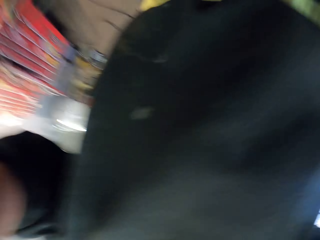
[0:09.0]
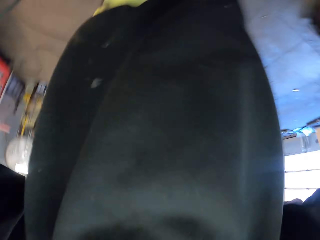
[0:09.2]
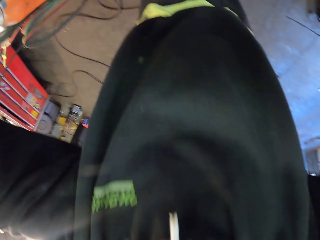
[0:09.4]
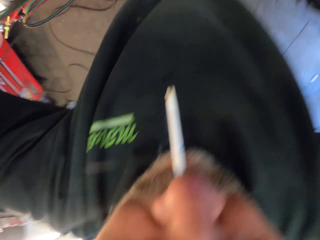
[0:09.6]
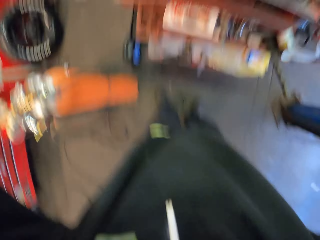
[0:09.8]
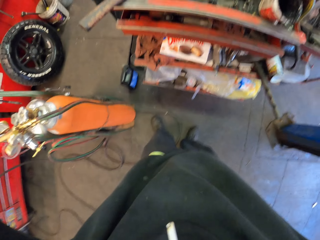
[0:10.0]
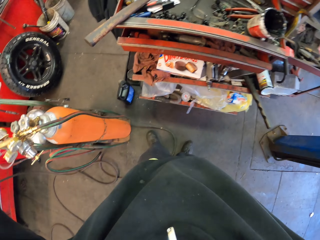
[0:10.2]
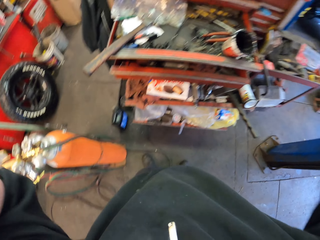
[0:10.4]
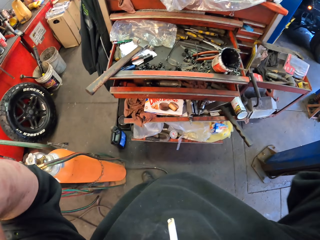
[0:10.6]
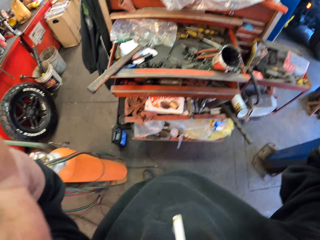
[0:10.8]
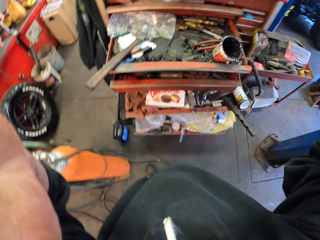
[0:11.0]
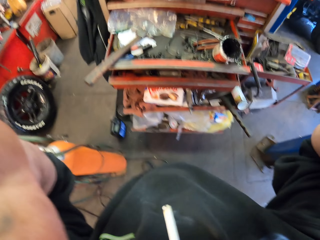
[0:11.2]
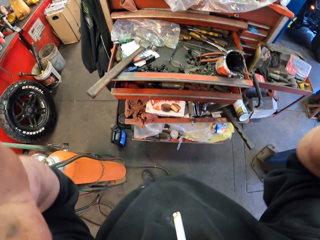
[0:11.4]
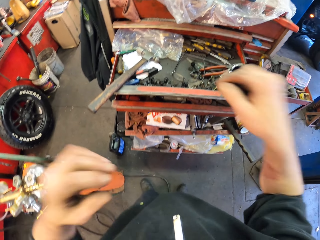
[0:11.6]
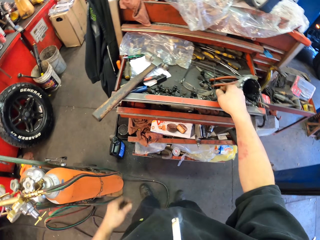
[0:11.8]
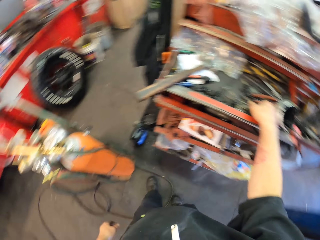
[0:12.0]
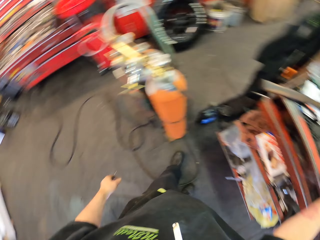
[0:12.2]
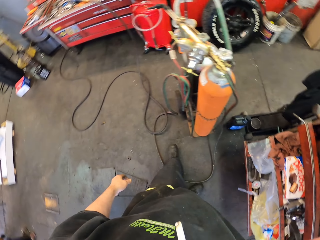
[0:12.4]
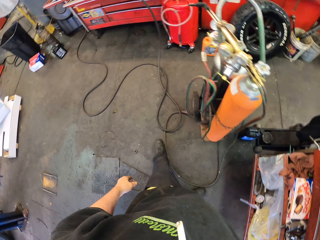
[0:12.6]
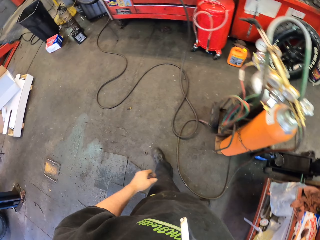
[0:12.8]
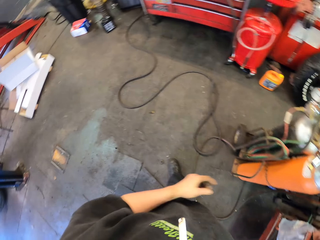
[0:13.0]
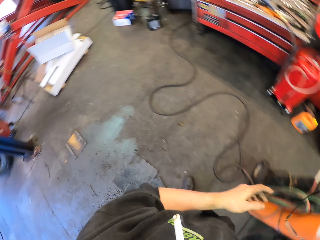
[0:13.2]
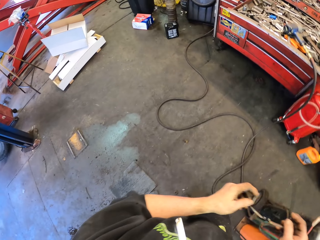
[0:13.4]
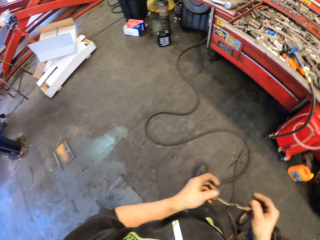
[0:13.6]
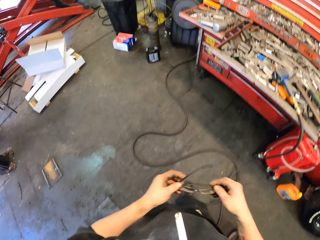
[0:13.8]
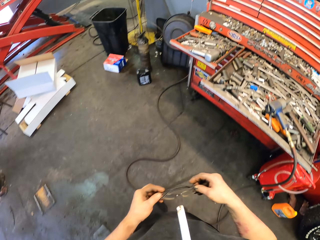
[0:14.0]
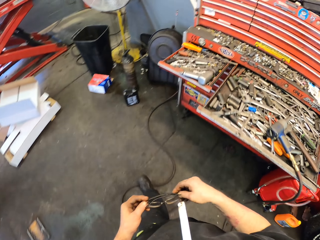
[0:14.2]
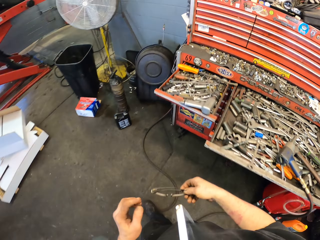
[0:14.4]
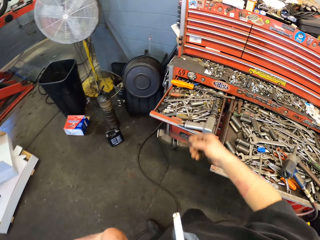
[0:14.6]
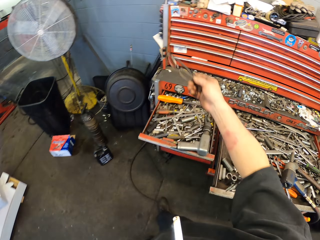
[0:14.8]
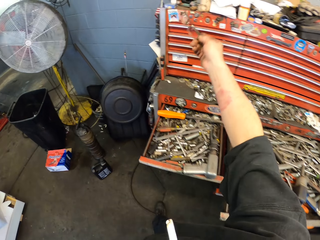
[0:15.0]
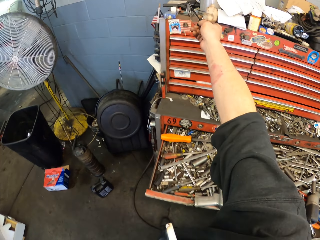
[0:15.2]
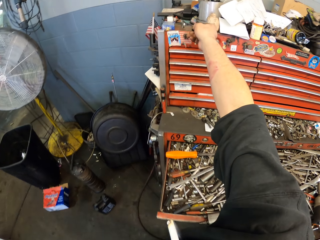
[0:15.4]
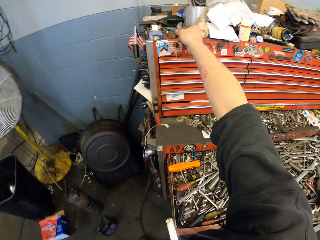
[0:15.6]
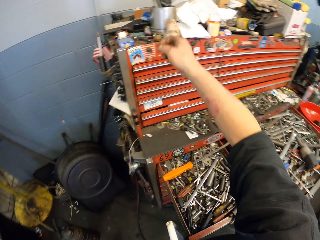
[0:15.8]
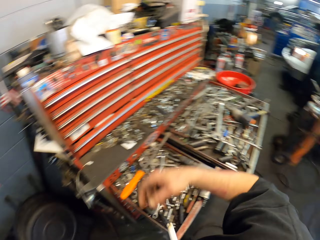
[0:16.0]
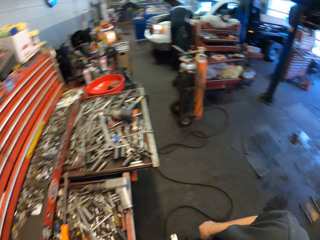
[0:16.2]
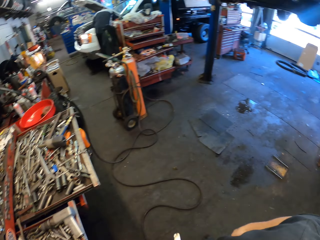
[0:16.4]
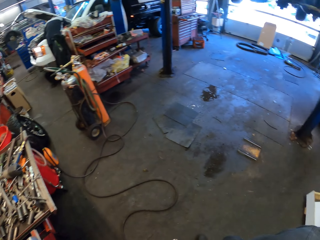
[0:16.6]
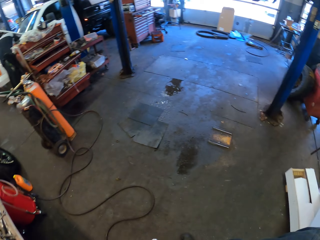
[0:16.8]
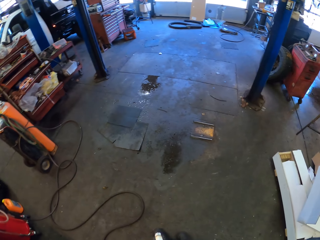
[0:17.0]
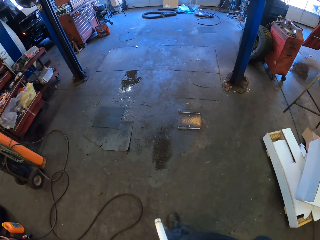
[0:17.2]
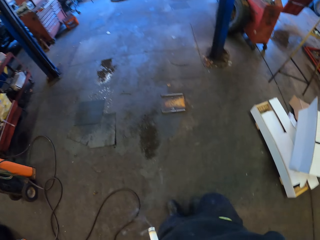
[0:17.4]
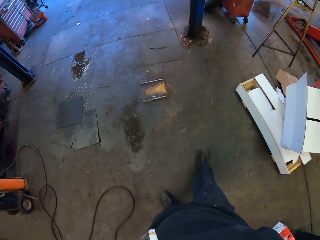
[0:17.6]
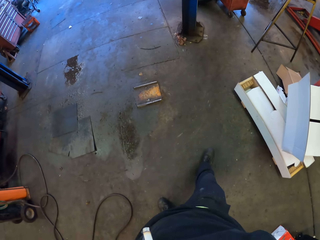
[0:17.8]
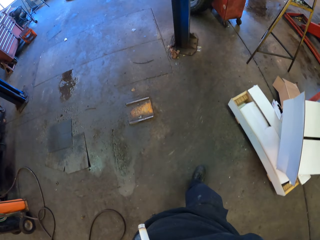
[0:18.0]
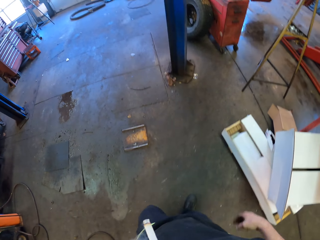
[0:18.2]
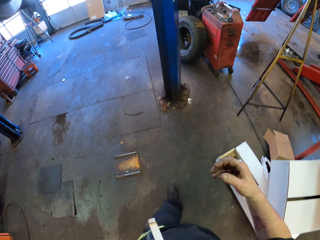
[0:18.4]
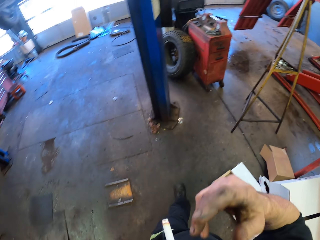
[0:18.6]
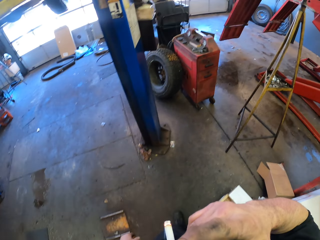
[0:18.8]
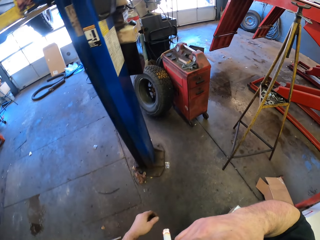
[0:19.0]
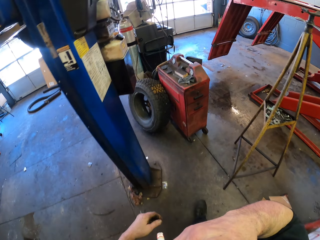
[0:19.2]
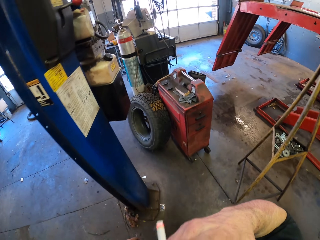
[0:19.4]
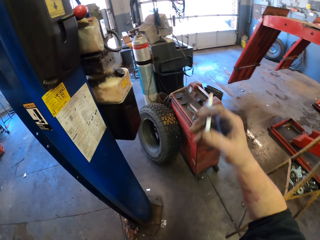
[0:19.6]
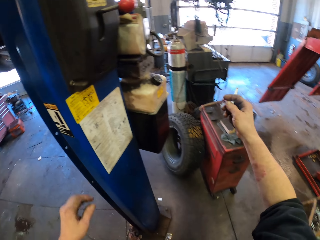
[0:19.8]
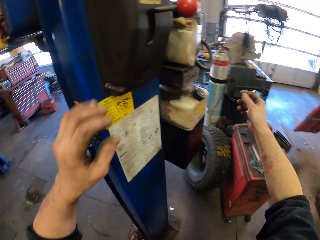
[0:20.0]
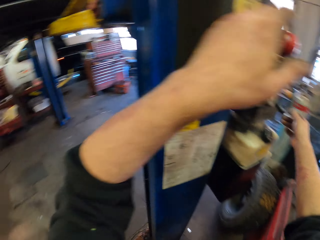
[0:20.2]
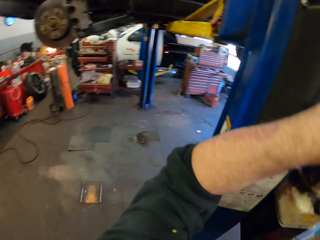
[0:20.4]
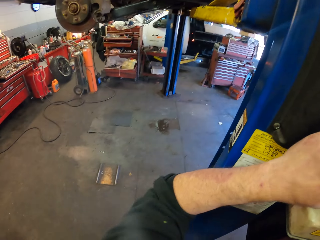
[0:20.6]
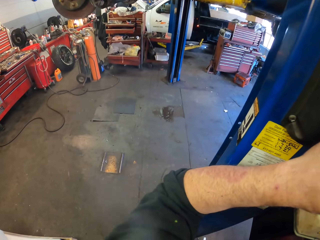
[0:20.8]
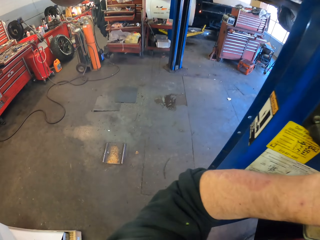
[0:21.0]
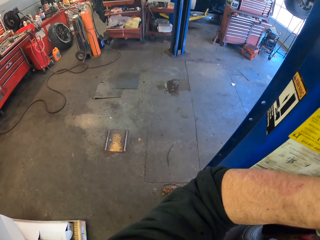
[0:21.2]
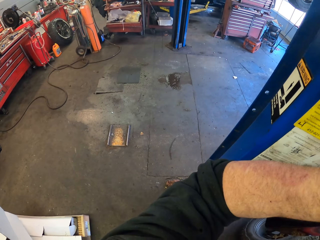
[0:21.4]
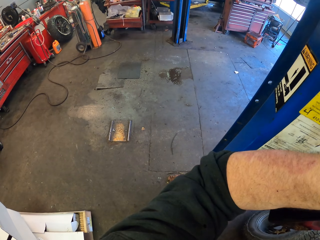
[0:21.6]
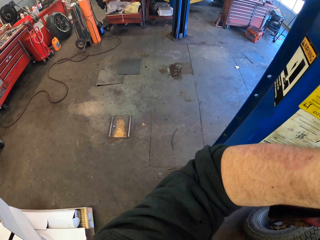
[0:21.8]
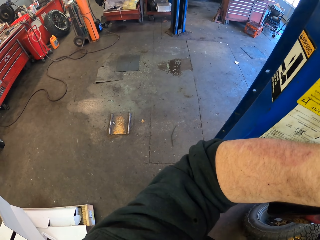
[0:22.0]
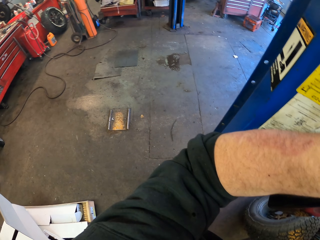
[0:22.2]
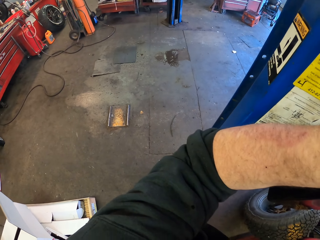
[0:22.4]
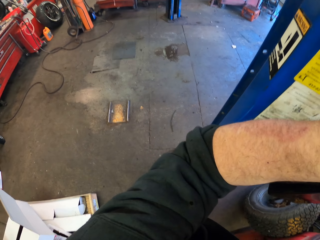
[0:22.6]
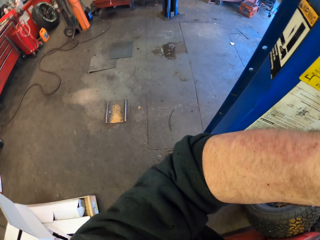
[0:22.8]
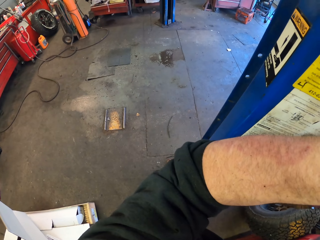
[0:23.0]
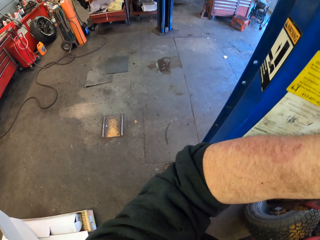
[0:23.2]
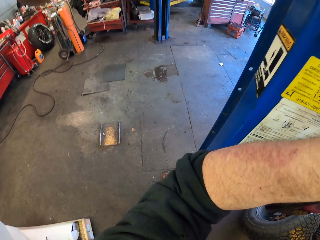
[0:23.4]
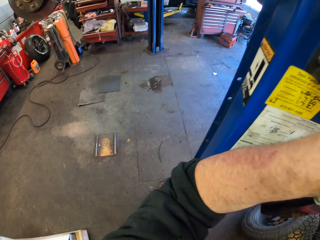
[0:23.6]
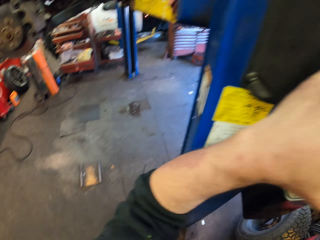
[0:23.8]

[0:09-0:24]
The camera wearer fixes the camera. He takes the eye glasses. He walks around. He puts the glasses on the shelf. He turns back. He walks around. He removes a cigarette from his mouth. He holds a wall gear. He lowers the car down.

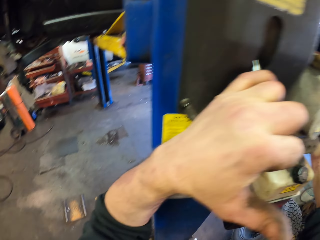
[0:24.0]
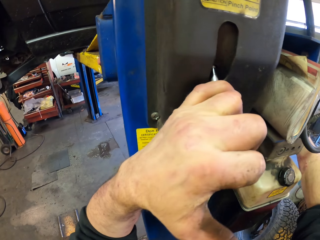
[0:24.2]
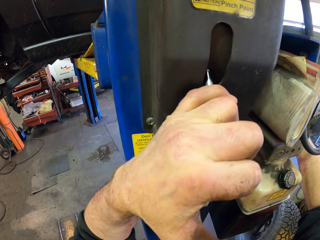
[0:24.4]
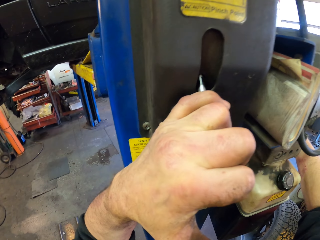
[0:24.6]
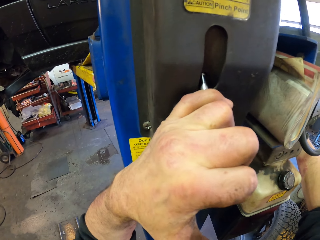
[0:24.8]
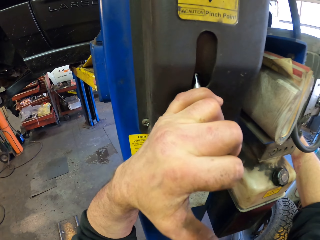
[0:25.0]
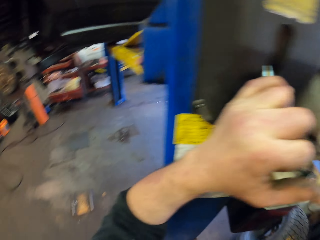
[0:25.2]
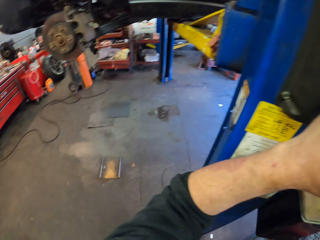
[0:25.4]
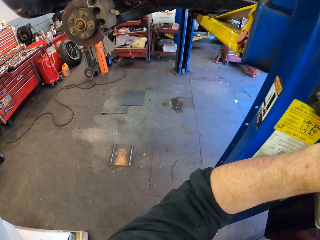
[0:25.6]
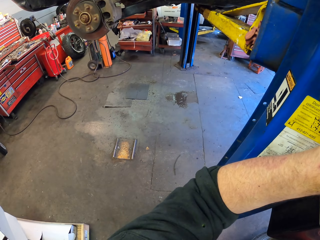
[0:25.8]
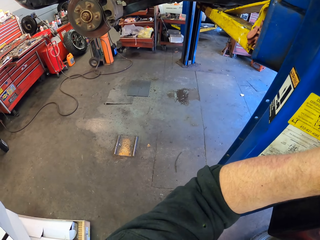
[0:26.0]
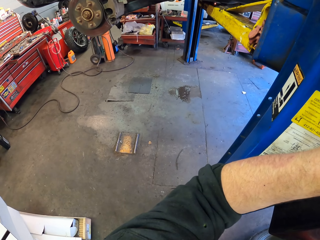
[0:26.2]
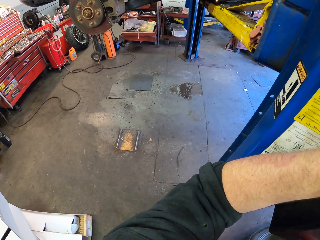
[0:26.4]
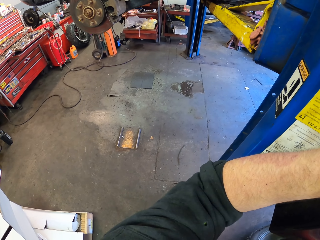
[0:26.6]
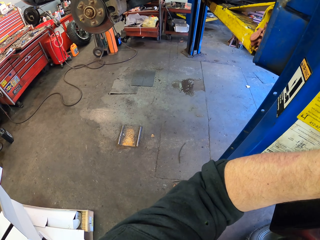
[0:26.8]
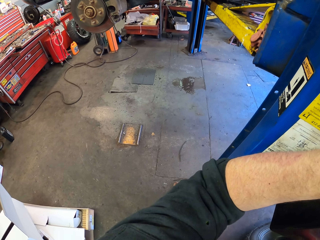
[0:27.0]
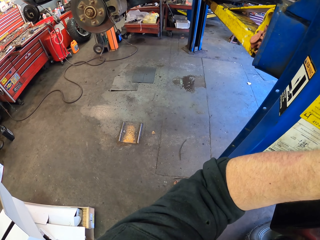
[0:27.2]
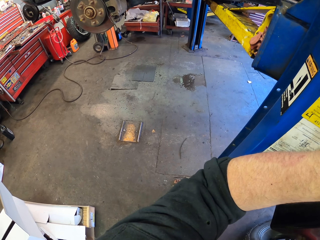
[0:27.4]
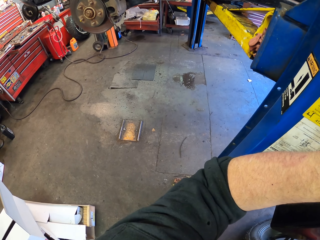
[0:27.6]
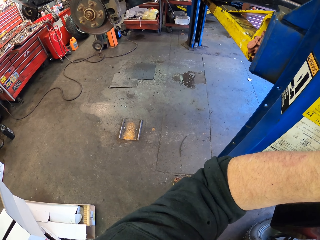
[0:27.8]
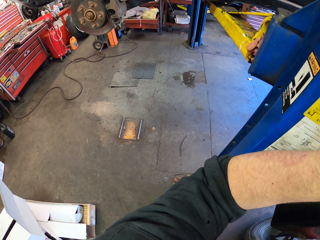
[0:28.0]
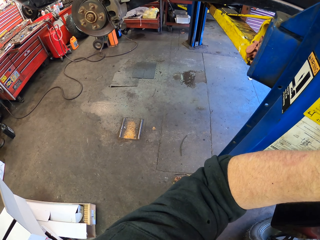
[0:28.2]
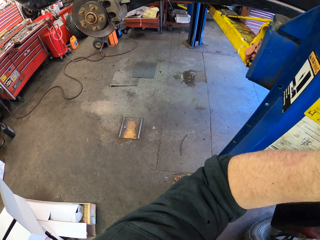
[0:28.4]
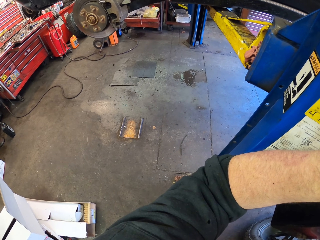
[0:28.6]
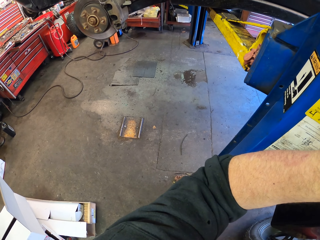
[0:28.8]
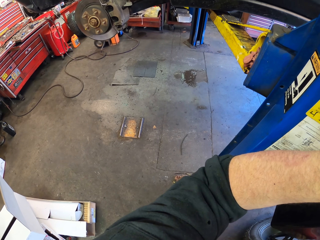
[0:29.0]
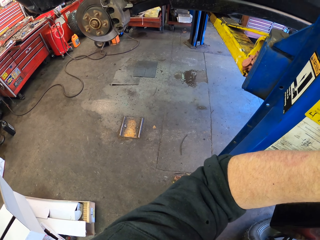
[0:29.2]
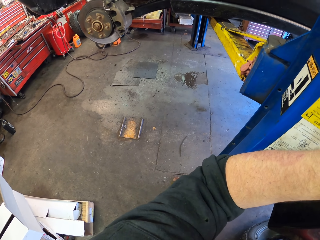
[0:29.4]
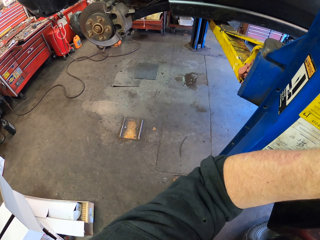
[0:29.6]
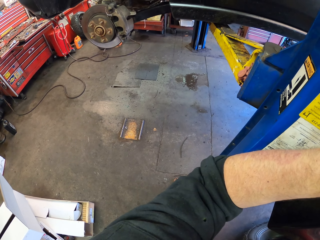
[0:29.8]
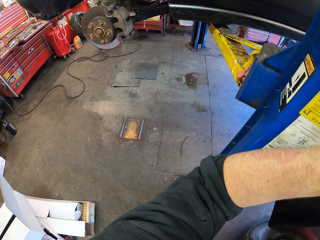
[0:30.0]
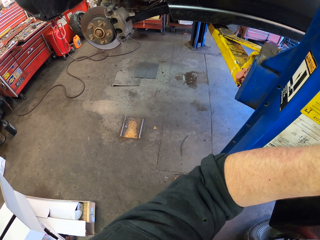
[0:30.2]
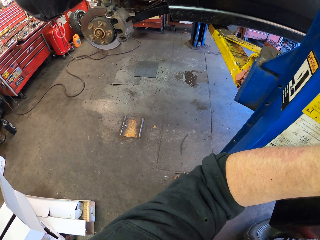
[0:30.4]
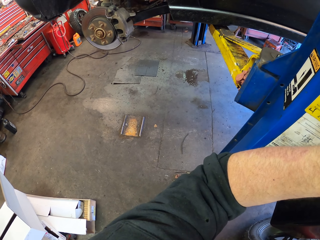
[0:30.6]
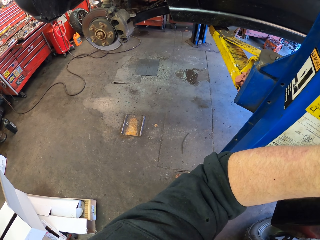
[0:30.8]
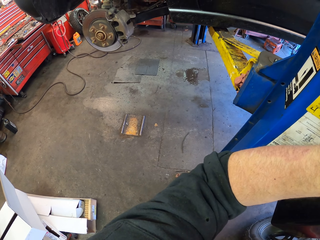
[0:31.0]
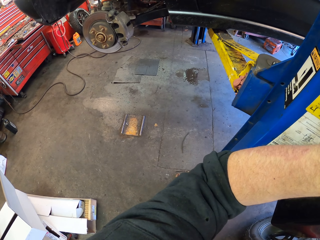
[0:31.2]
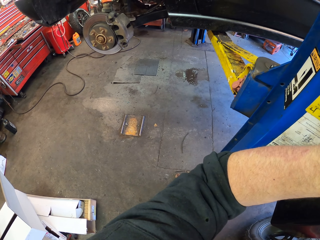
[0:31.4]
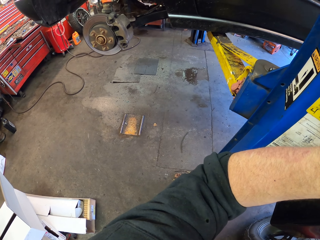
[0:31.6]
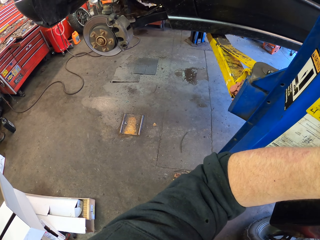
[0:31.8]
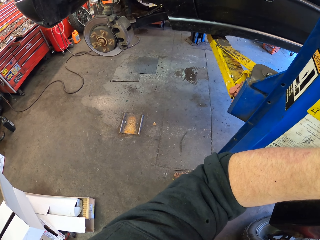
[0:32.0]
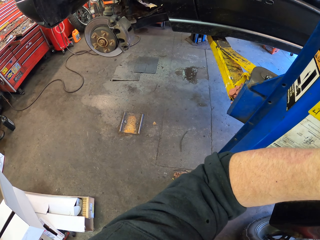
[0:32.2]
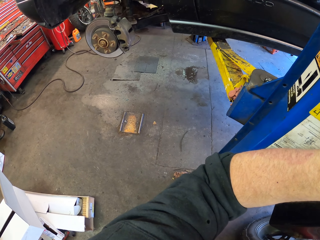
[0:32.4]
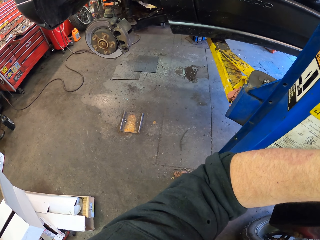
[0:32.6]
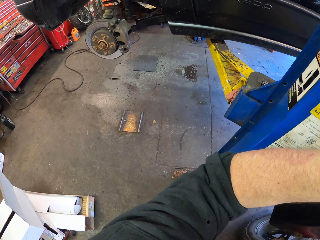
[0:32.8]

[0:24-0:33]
The camera wearer pulls down the wall gear. They look at the machine.
